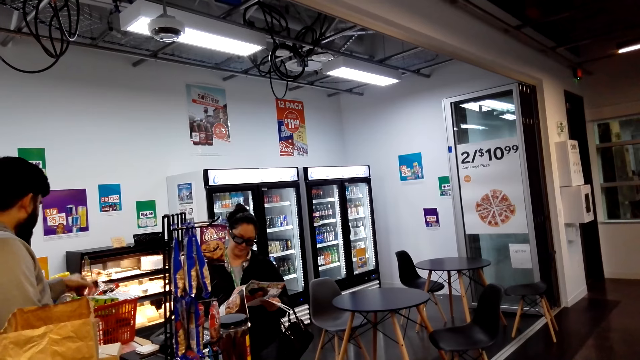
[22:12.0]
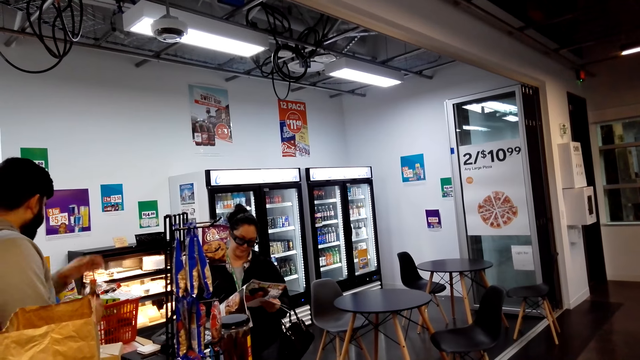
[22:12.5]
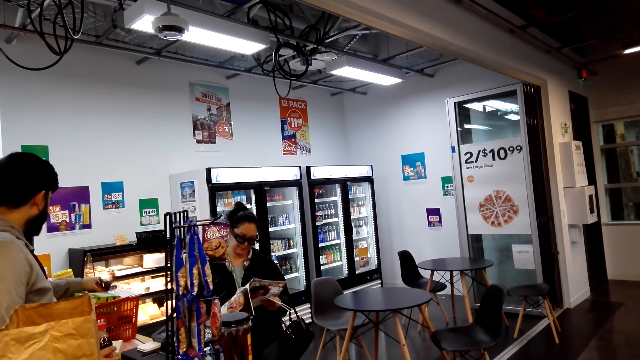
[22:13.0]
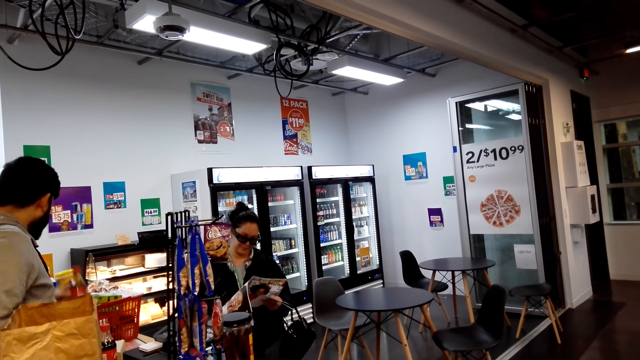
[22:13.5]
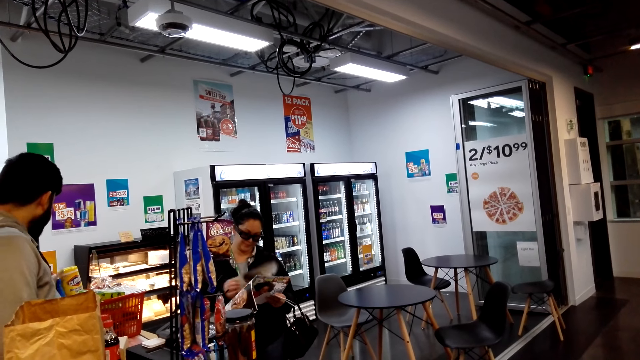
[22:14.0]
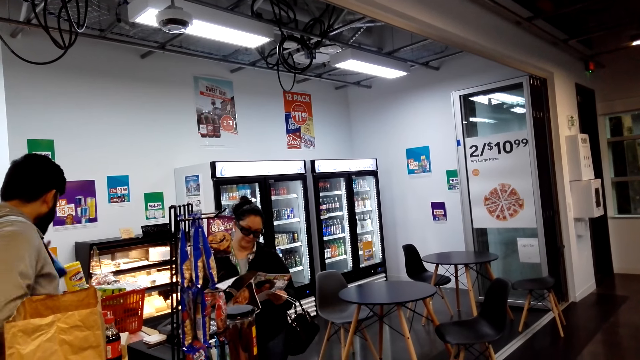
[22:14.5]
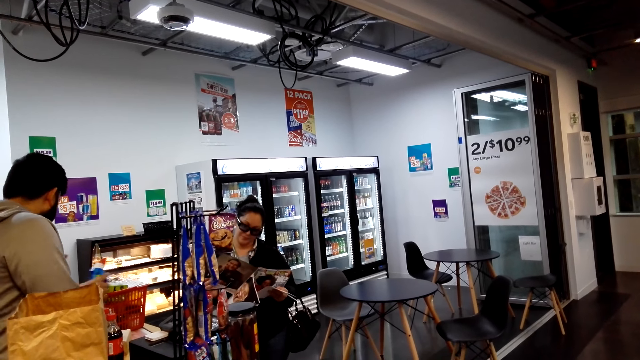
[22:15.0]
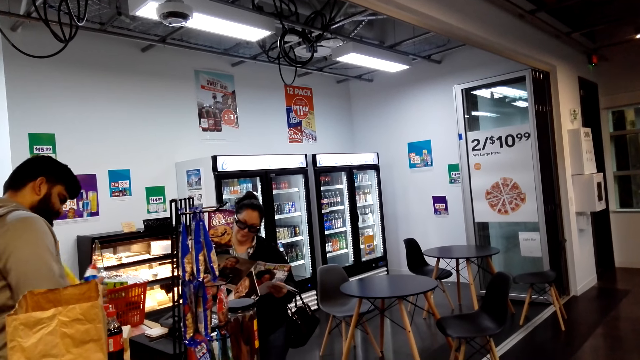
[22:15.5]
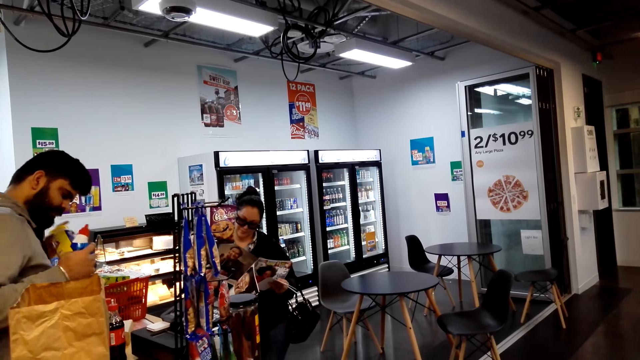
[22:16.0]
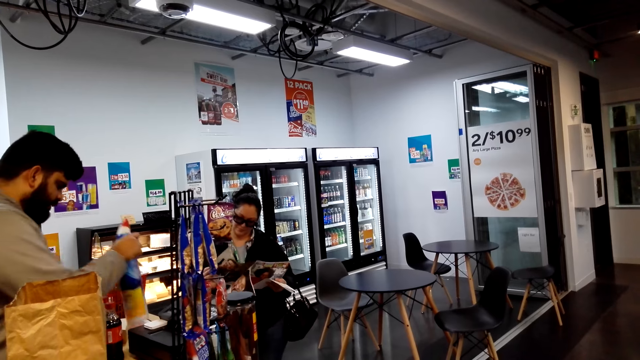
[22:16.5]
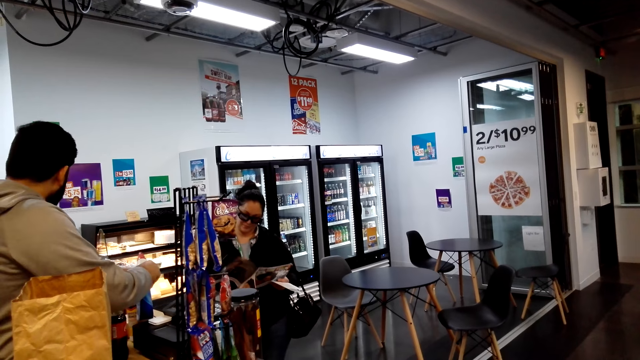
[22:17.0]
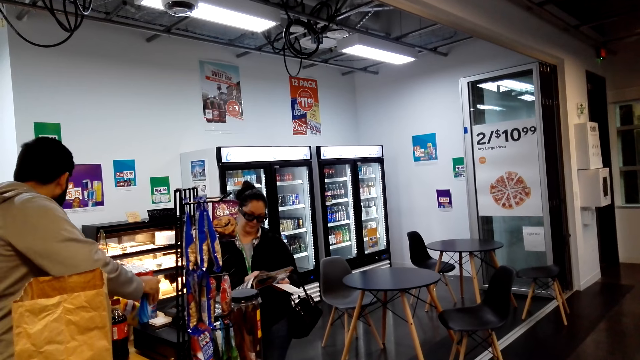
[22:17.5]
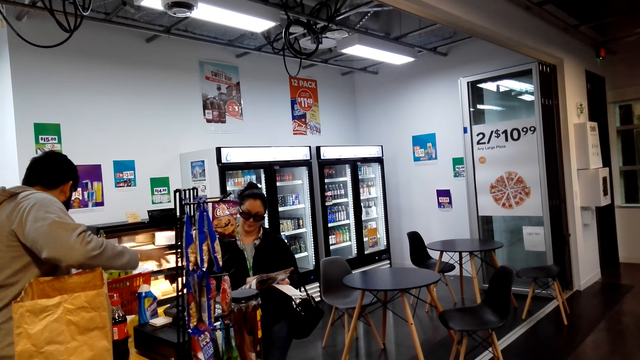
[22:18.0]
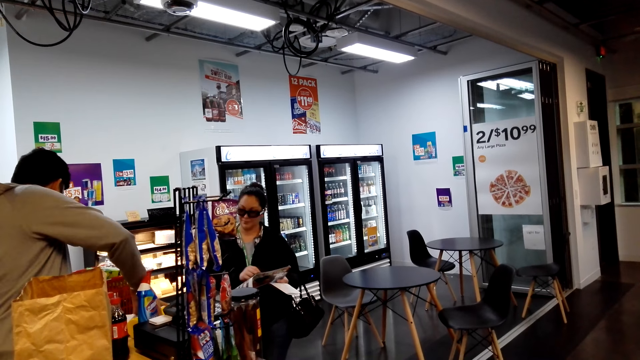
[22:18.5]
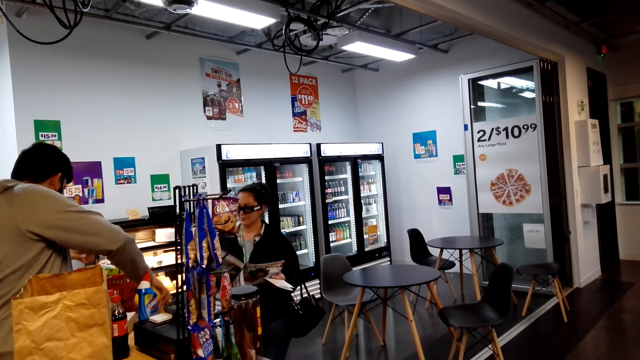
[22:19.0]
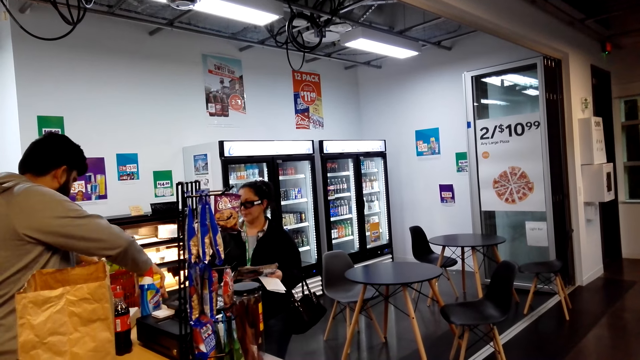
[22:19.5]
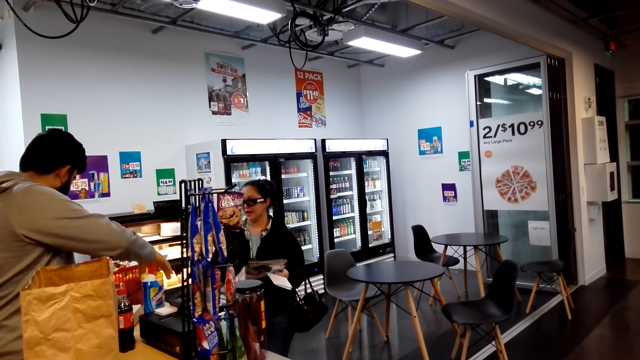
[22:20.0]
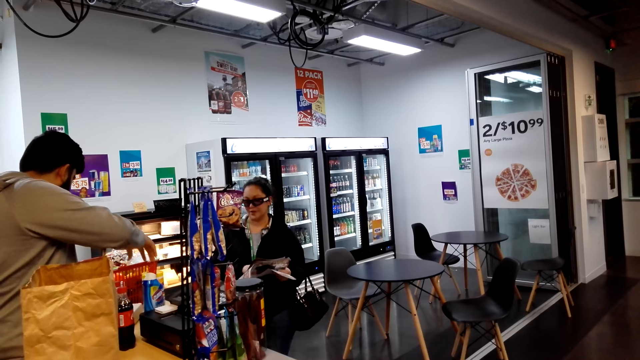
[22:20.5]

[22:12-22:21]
A man picks up something. The camera wearer stares around. A woman turns pages on the magazine. The man places an object on the cashier desk.

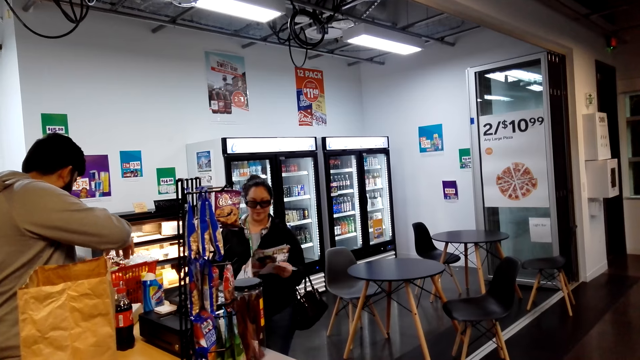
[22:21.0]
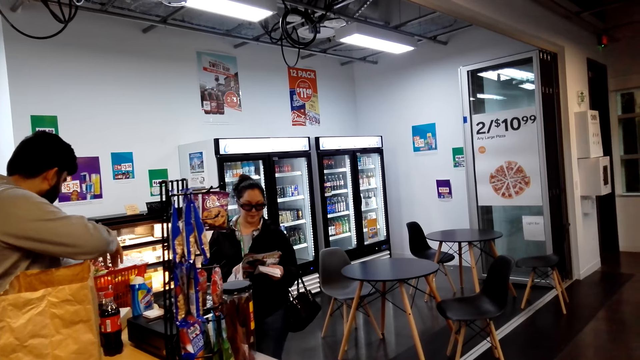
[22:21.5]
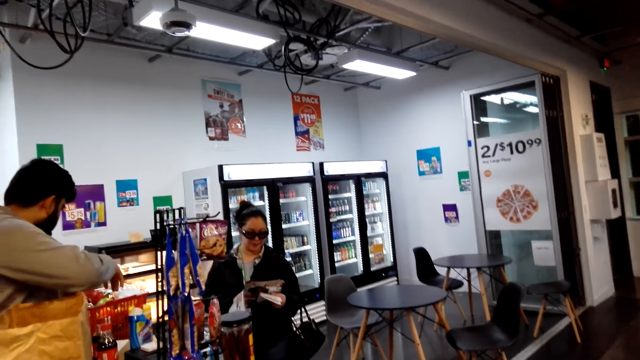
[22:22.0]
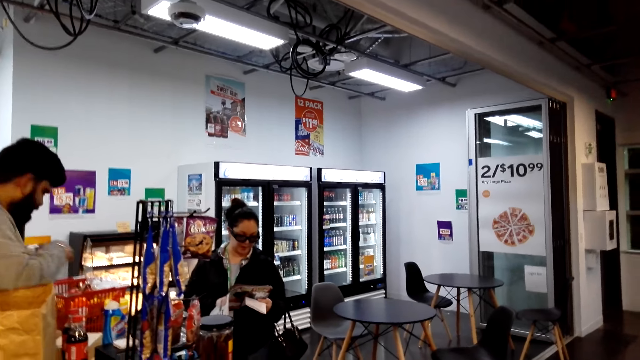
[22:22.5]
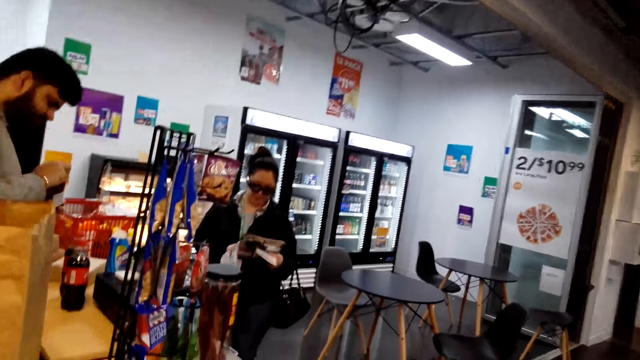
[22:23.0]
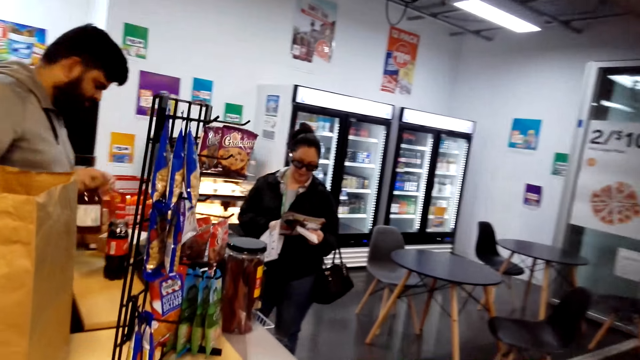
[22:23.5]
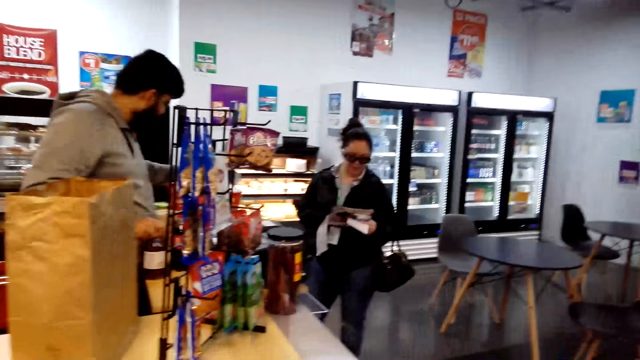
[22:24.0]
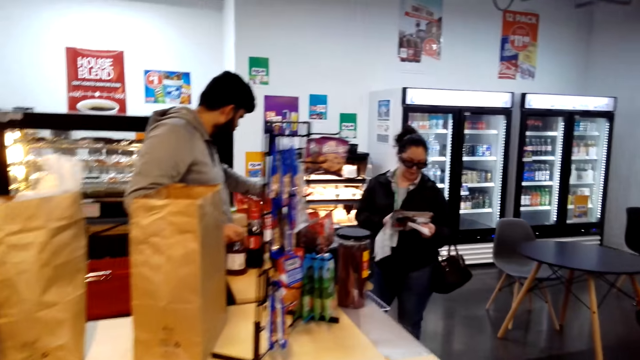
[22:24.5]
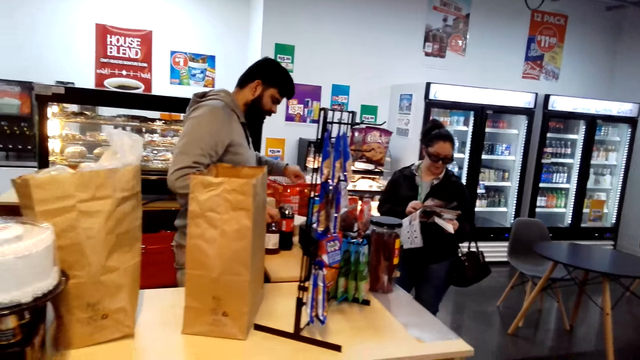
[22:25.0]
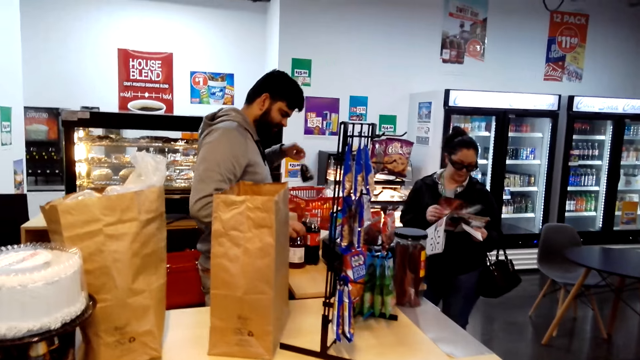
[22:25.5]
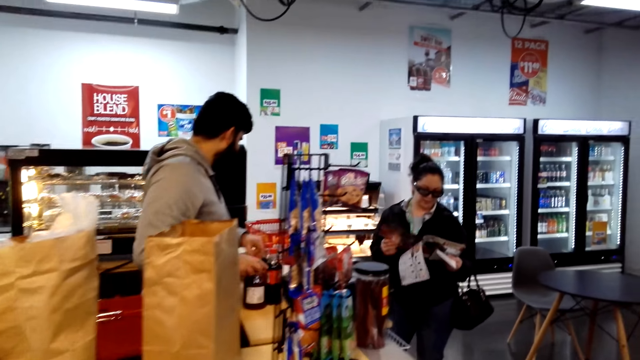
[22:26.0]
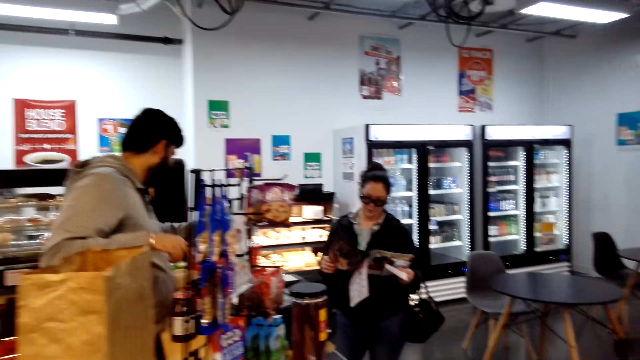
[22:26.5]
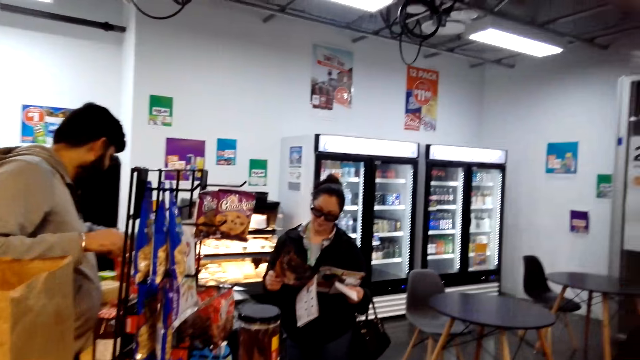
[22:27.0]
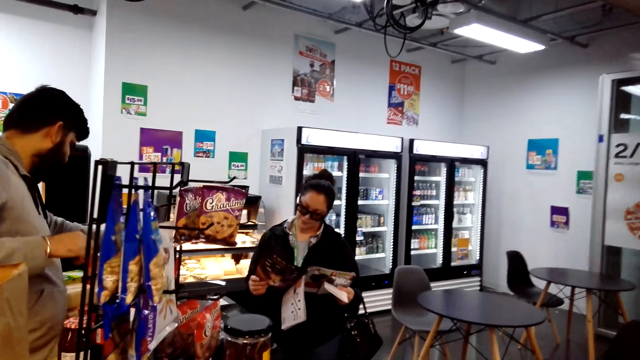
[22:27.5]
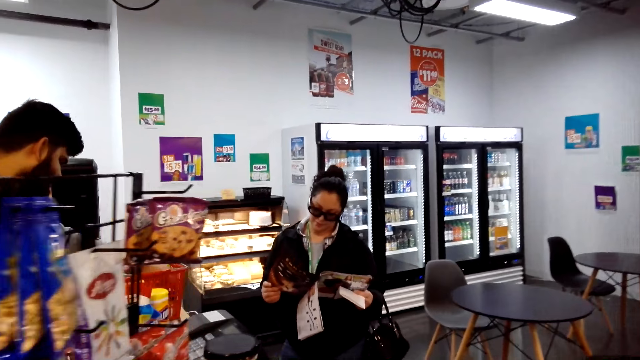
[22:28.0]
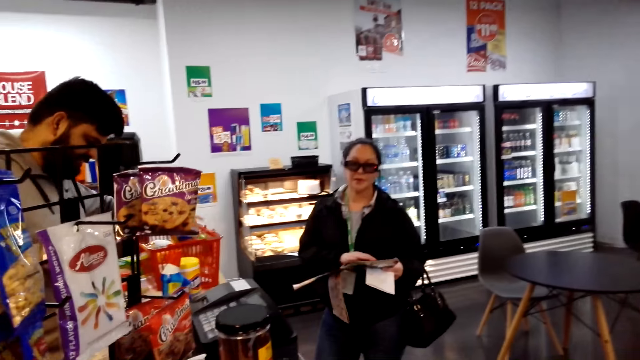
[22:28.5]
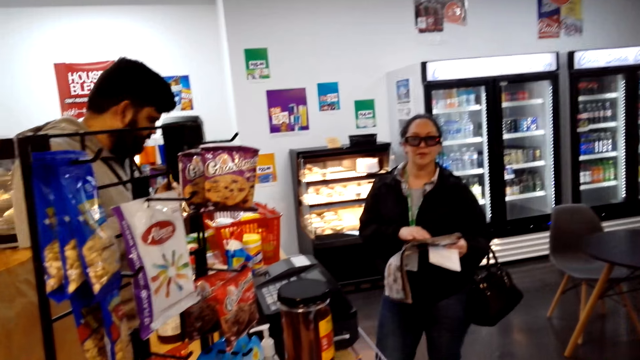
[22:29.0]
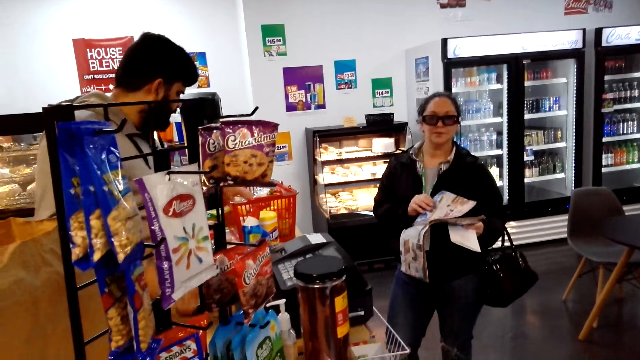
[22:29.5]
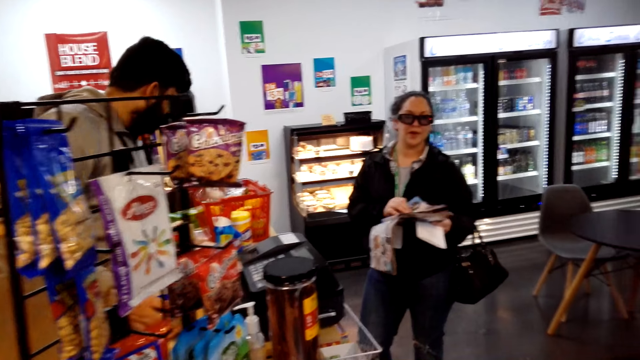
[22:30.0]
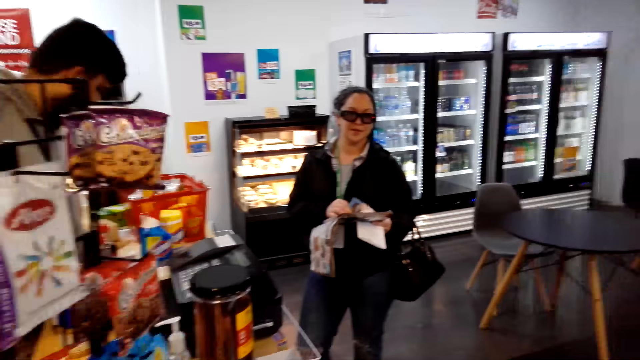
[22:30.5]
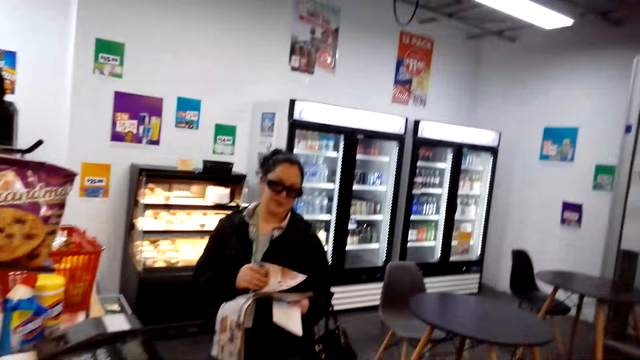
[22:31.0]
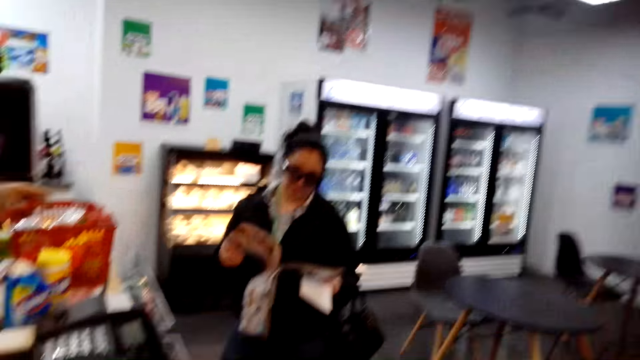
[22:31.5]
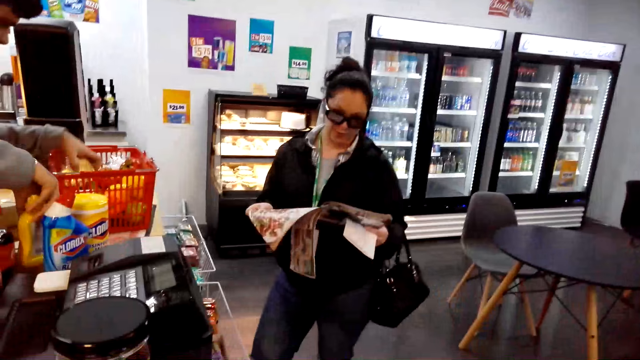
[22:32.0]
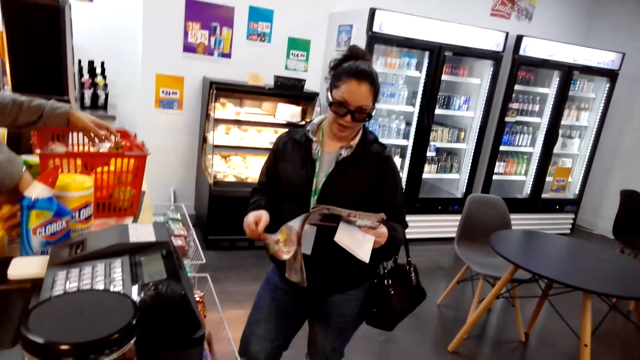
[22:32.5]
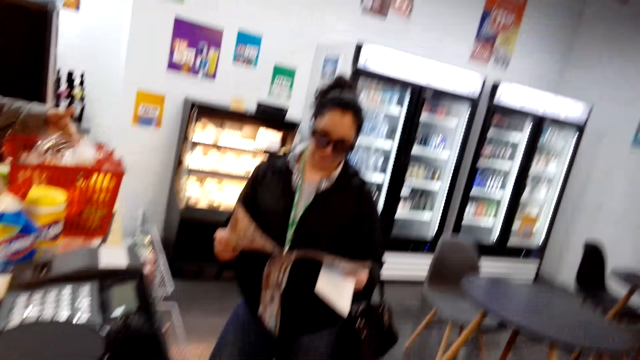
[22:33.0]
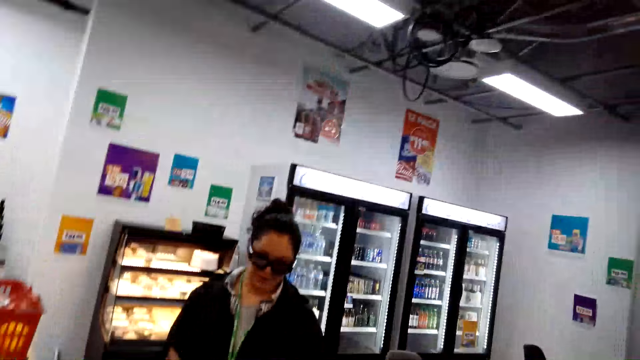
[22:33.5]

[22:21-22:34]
The camera wearer looks around. They walk around.
